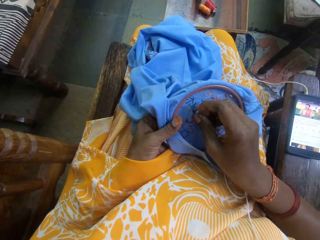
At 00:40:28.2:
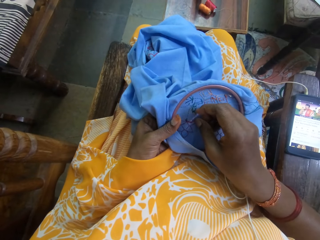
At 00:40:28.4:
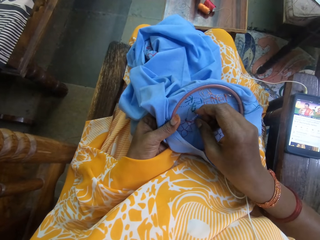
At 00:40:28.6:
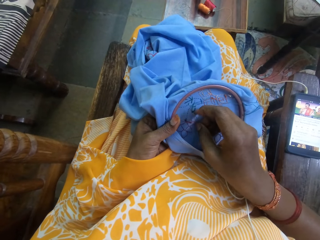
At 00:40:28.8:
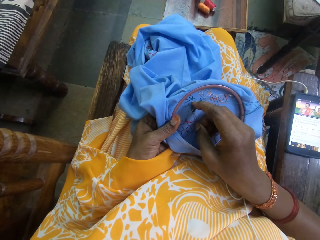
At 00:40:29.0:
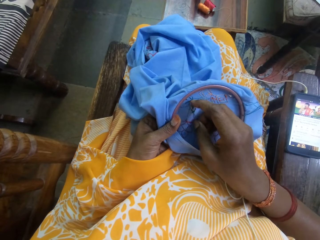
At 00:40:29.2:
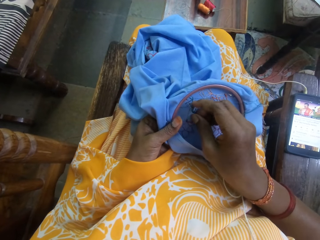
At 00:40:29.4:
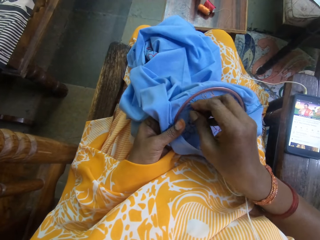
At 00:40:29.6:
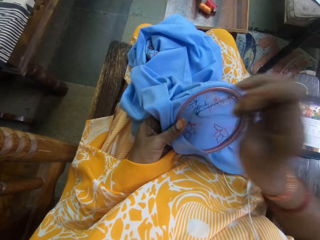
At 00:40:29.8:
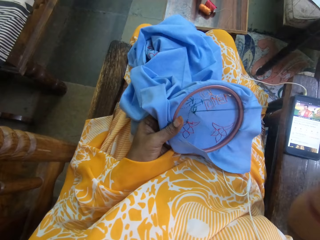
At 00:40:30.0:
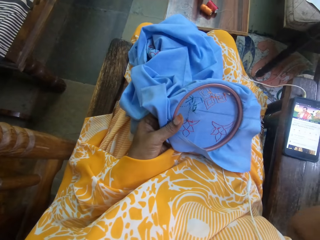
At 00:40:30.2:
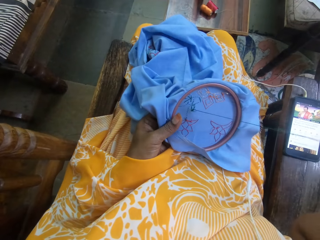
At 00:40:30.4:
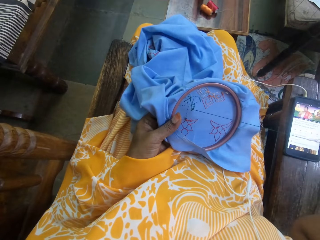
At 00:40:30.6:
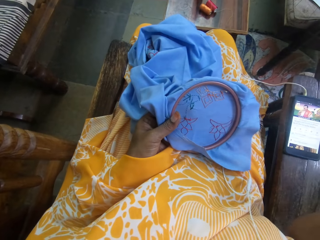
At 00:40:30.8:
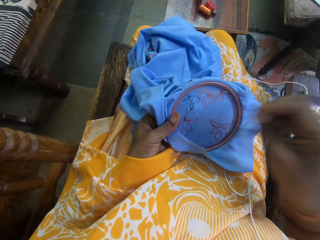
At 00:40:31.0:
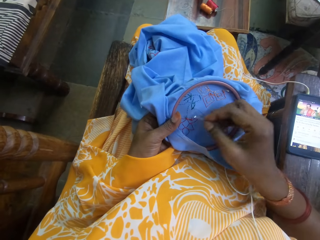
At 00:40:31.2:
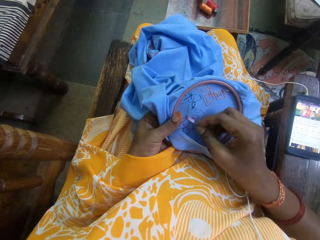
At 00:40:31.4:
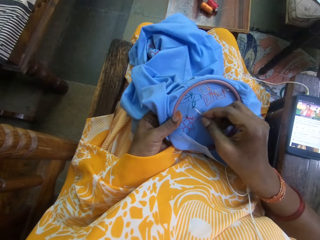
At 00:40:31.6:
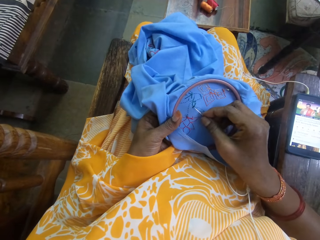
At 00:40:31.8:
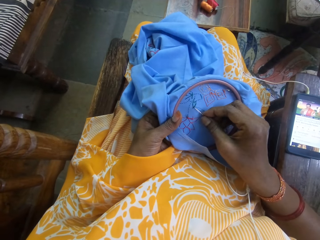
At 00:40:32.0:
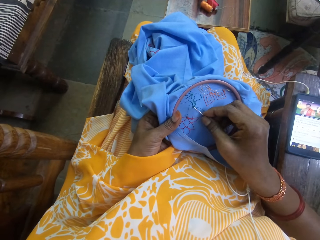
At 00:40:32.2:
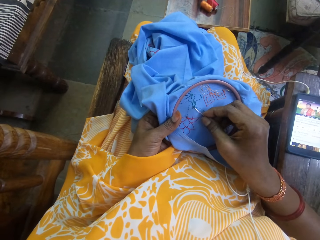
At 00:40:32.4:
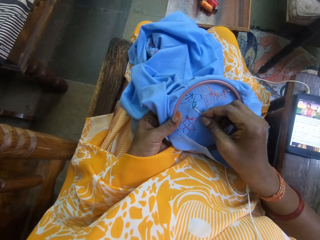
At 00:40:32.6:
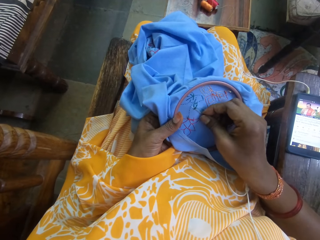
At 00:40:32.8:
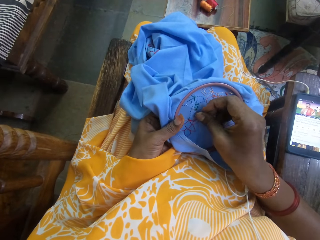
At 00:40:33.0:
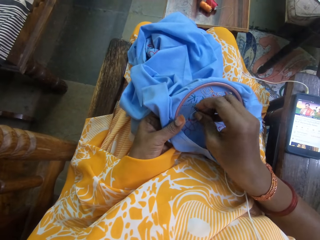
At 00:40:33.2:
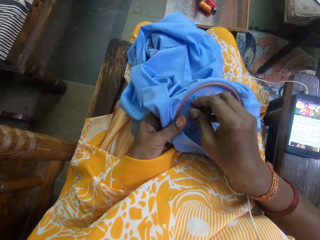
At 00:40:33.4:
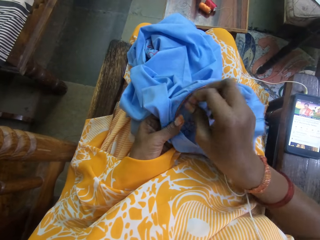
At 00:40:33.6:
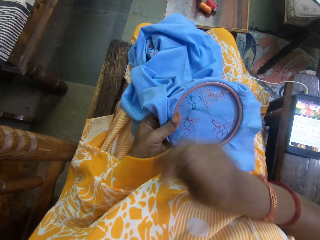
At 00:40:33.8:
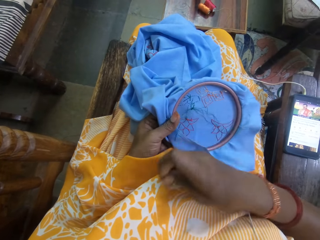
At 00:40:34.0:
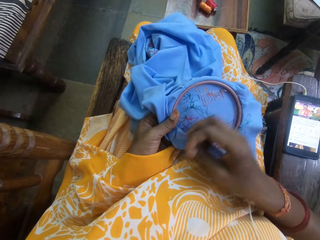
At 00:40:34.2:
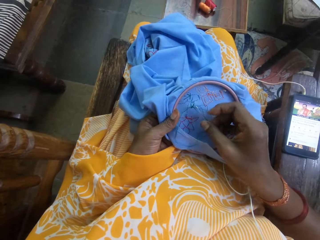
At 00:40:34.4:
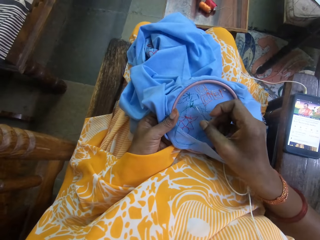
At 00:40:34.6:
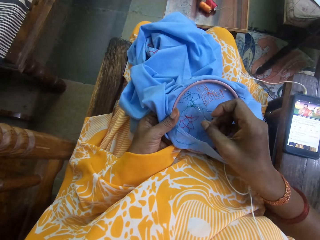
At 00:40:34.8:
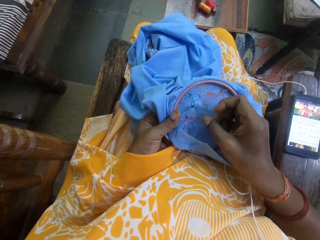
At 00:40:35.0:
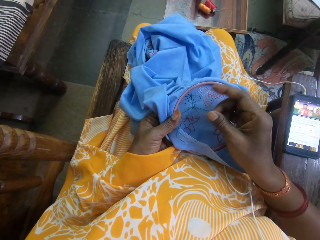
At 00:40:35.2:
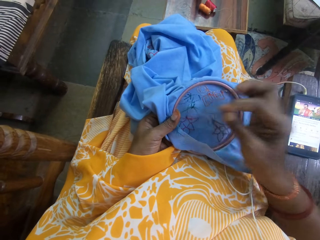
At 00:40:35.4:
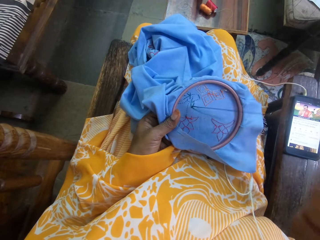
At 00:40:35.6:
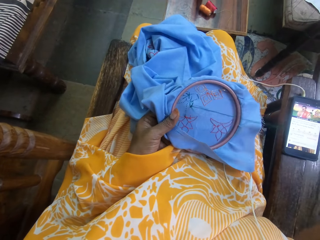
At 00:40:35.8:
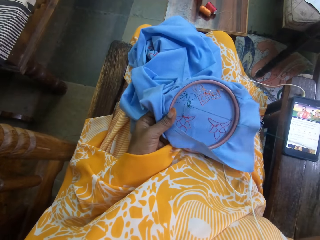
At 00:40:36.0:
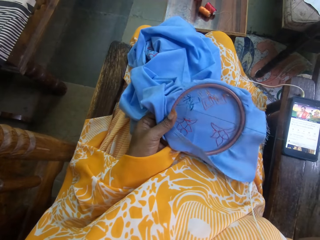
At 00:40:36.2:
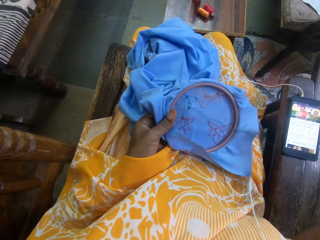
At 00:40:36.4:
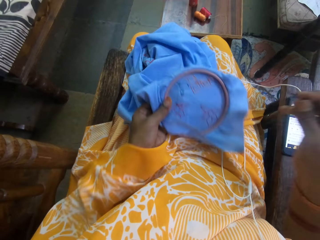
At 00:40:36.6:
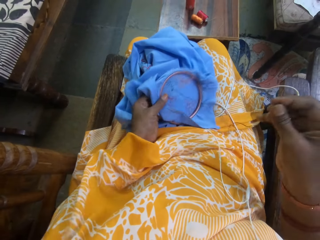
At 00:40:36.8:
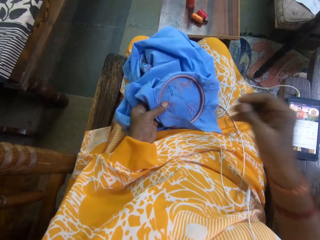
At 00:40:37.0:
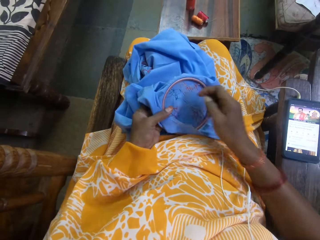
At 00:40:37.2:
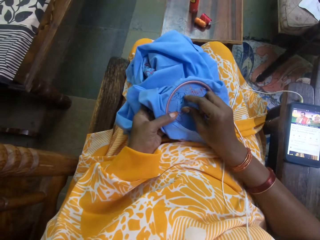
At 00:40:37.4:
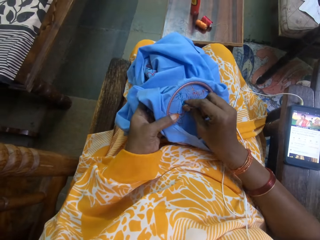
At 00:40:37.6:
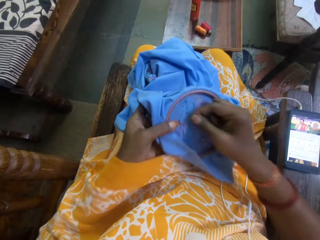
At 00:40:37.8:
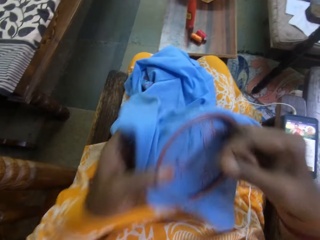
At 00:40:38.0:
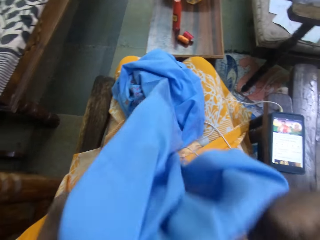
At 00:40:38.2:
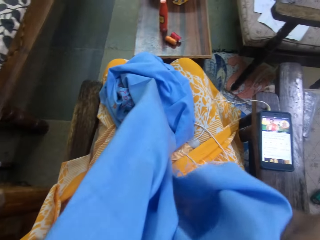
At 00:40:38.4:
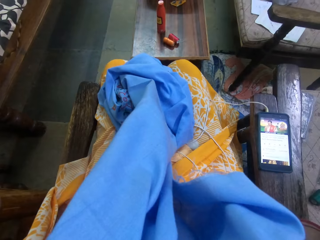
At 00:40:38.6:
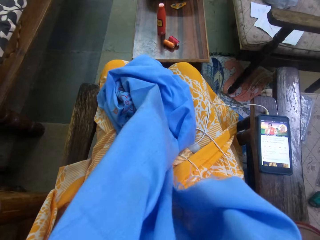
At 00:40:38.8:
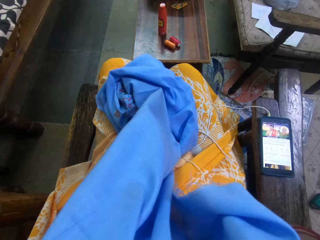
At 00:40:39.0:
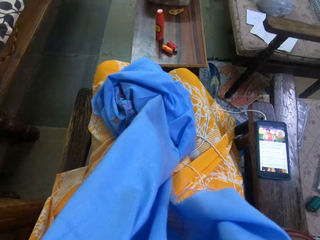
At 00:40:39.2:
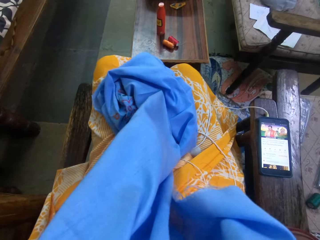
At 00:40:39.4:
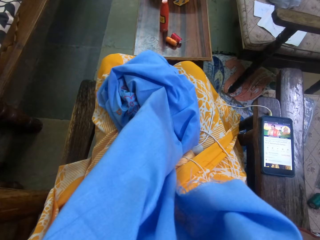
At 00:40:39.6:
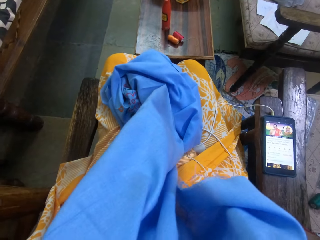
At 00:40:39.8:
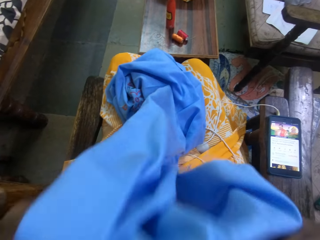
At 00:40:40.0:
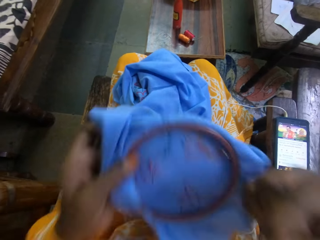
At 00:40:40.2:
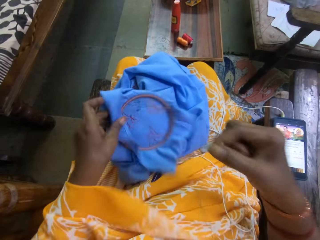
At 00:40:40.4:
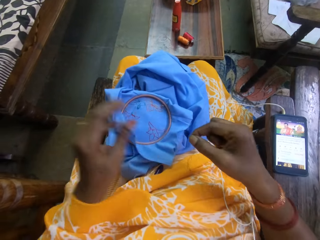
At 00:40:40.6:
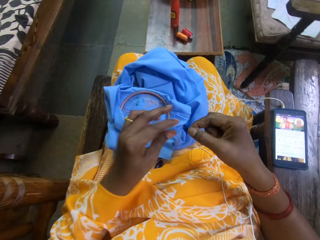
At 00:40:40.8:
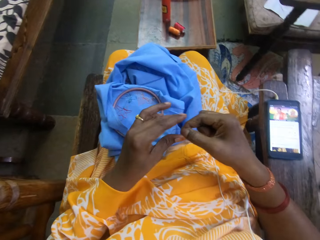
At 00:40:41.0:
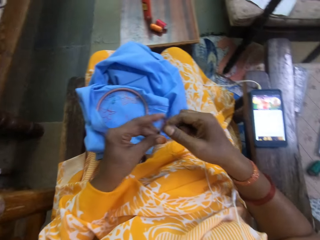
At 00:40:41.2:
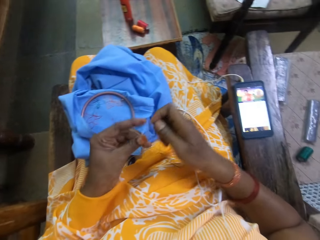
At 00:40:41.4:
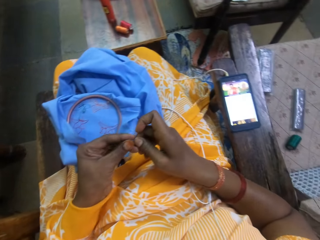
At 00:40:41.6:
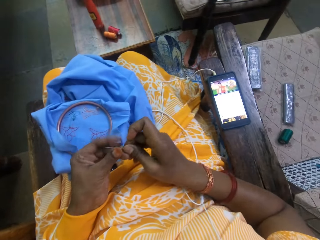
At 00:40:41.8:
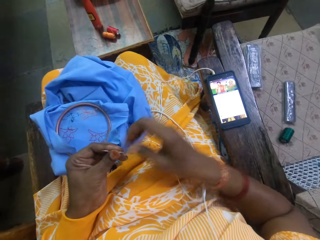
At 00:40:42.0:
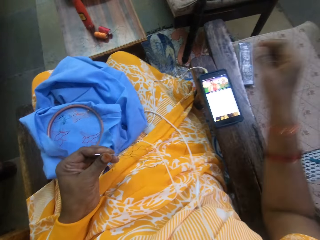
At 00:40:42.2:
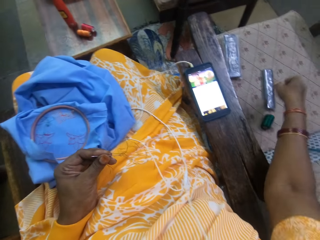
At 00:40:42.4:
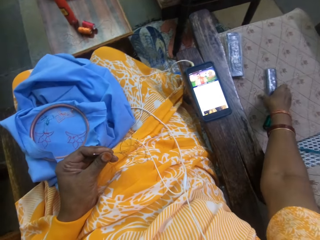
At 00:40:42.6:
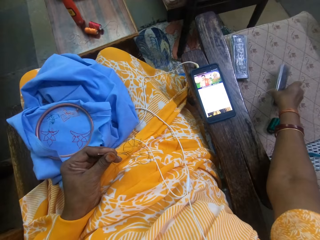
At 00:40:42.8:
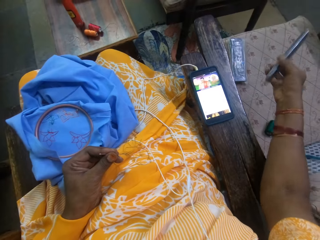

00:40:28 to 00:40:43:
The camera wearer sews a knitting pad using an awl and a string. She pulls the string through the knitting pad. She sews the knitting pad using the awl and the string. She pulls the string through the knitting pad. She pulls the string. She drops the knitting pad on her lap. She adjusts the thread in the fabric with her right hand. She lifts the knitting pad towards her mouth. She cuts the thread from the fabric with her teeth. She bites the string on the knitting pad. She drops the embroidery hoop on the fabric in her left hand on her lap. She holds the string using both hands. She passes the needle with thread from her right hand to her left hand.

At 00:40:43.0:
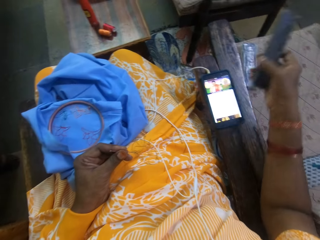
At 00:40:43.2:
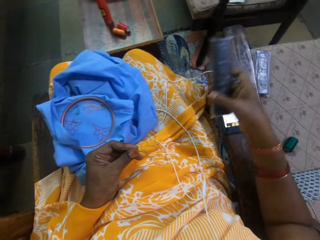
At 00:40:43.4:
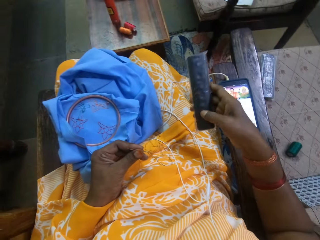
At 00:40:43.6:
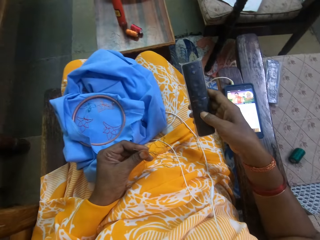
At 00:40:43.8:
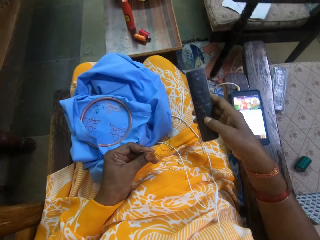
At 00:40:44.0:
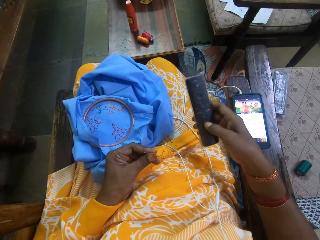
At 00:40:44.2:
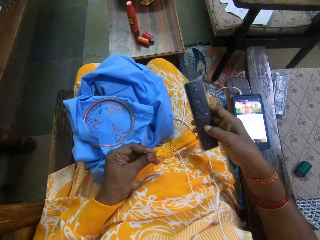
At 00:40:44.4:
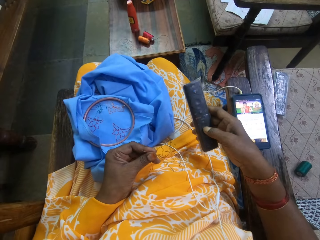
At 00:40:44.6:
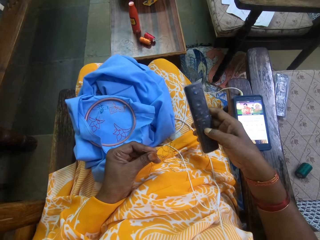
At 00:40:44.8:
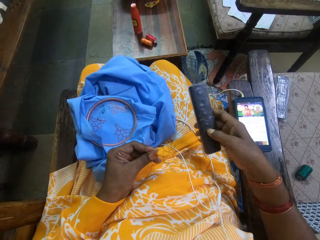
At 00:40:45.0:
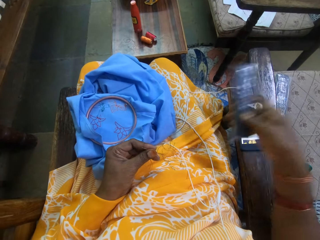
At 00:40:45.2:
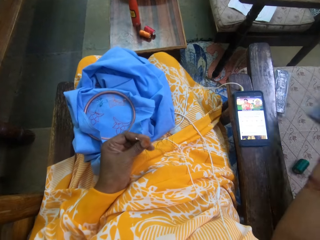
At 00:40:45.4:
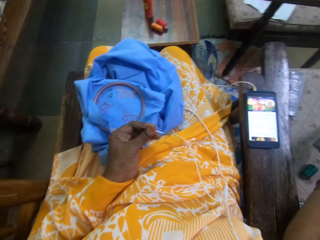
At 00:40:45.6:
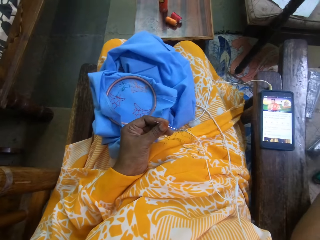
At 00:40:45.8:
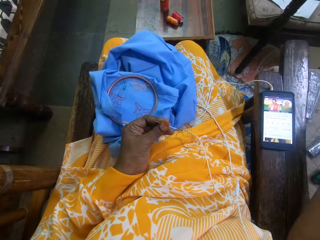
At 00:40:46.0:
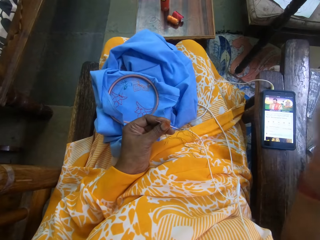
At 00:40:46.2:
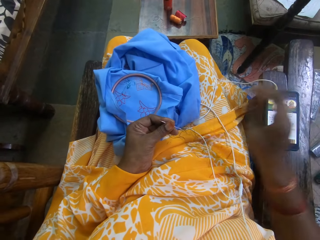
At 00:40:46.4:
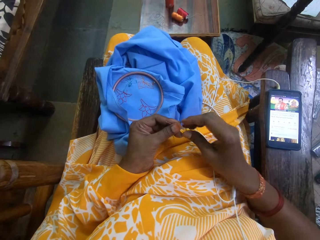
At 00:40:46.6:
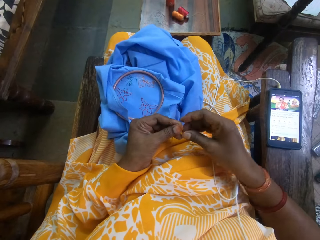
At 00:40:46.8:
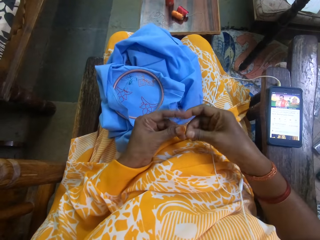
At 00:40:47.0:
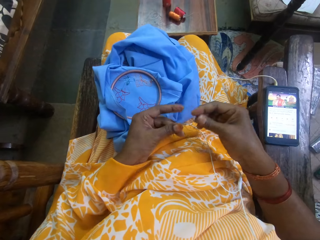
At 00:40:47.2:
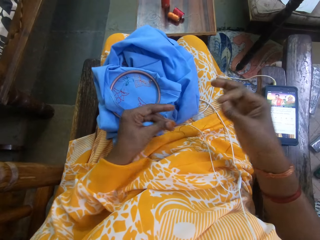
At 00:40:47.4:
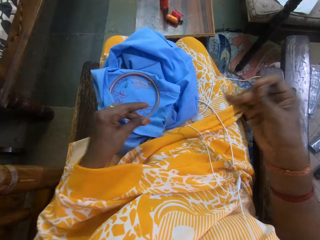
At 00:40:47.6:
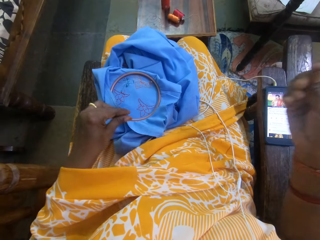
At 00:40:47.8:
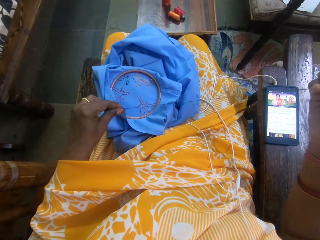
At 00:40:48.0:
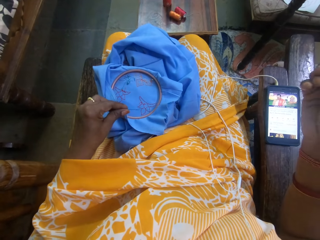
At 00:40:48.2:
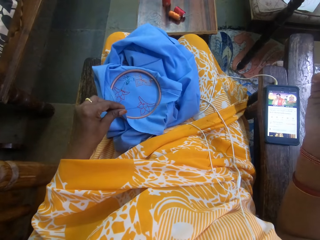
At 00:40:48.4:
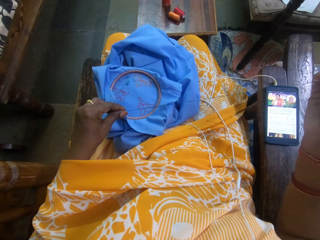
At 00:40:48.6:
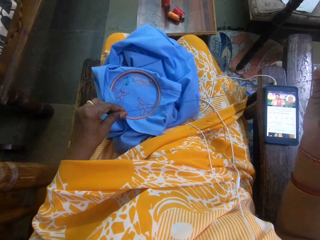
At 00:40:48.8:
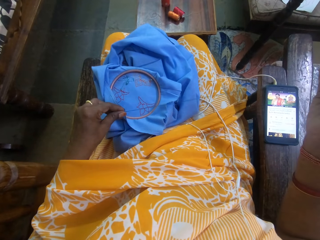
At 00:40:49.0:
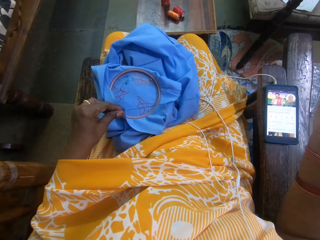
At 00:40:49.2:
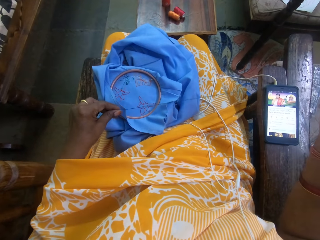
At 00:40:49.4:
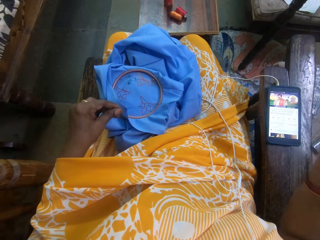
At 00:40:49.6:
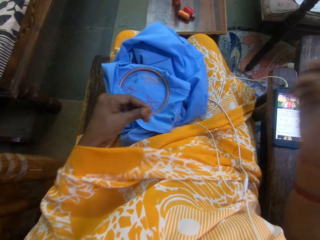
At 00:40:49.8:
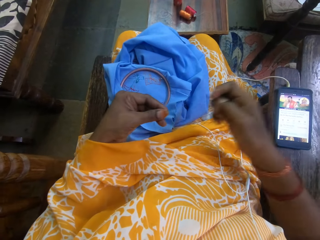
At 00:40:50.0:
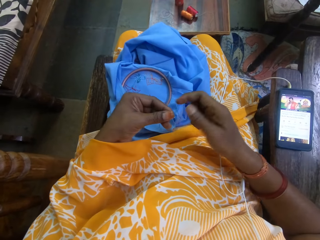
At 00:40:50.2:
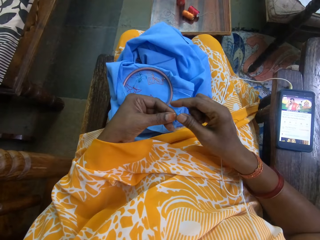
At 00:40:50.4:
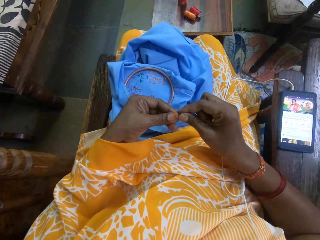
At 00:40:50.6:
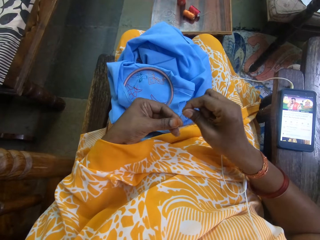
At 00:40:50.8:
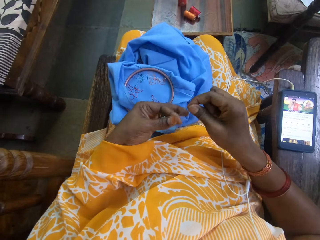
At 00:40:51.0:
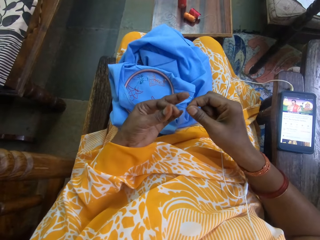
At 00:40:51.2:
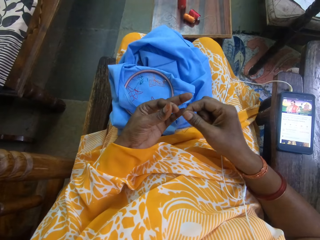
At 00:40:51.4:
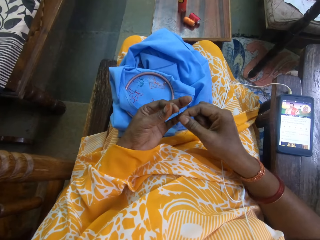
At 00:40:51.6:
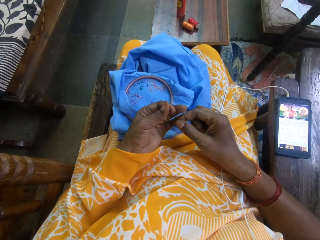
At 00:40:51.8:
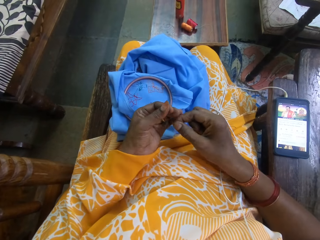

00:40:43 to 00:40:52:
The camera wearer picks a remote from a chair with her right hand. She operates the remote with her right hand. She drops the remote on the table with her right hand. She passes the needle from her left hand to her right hand. She holds the needle.
